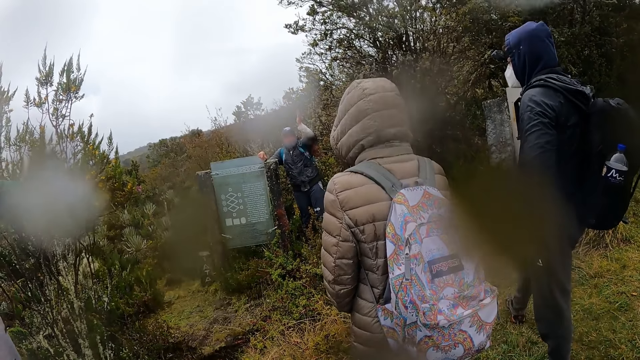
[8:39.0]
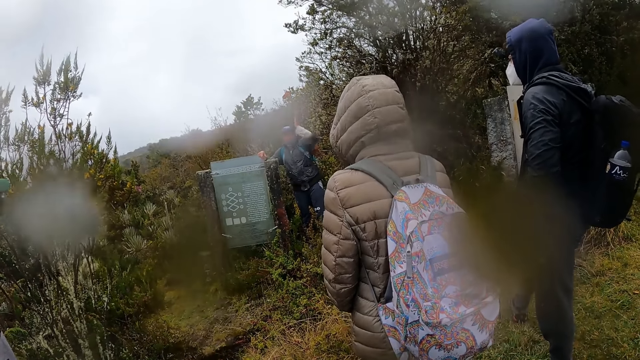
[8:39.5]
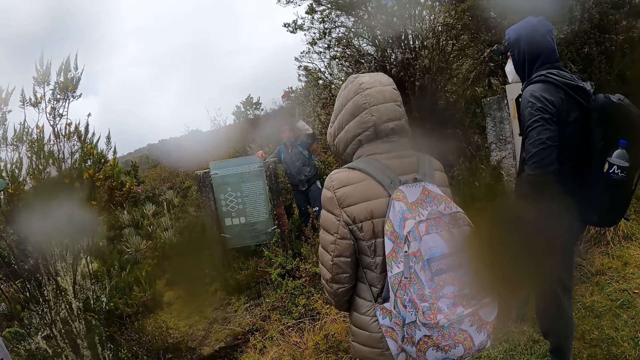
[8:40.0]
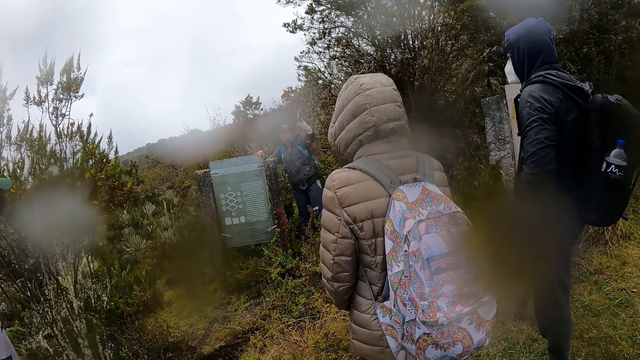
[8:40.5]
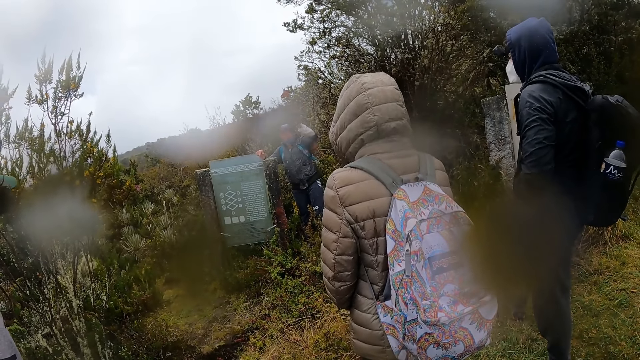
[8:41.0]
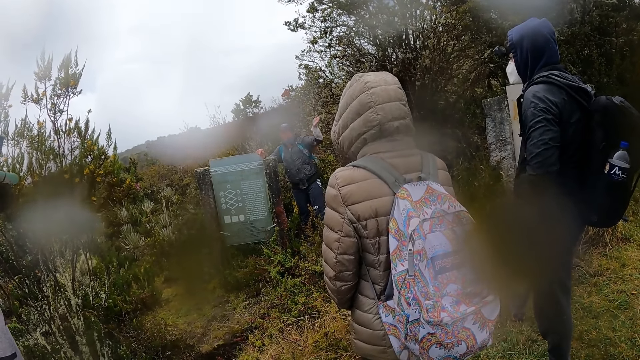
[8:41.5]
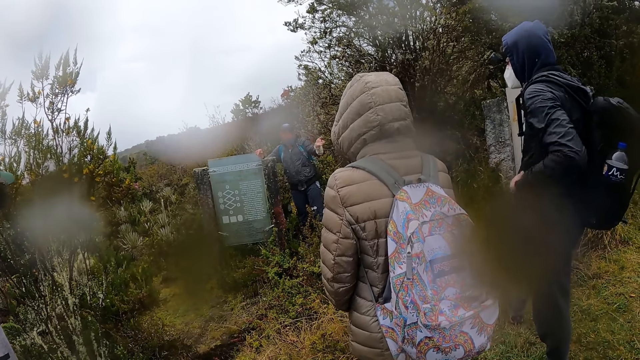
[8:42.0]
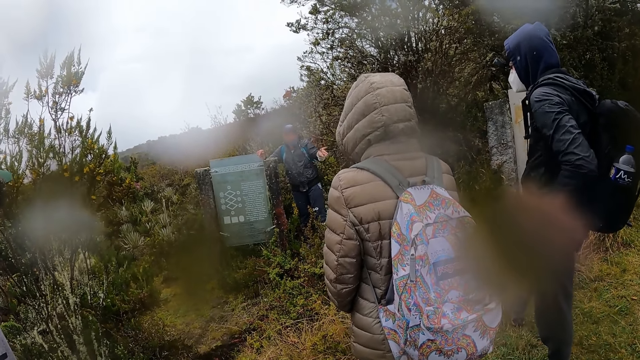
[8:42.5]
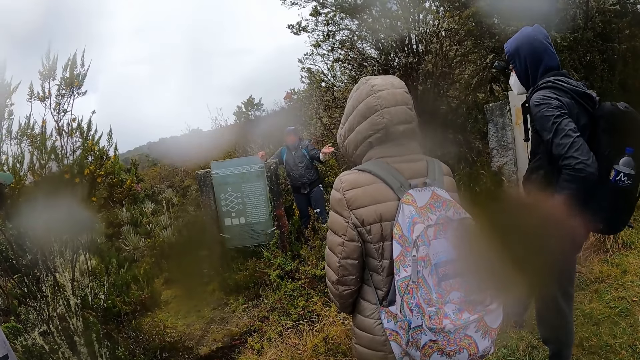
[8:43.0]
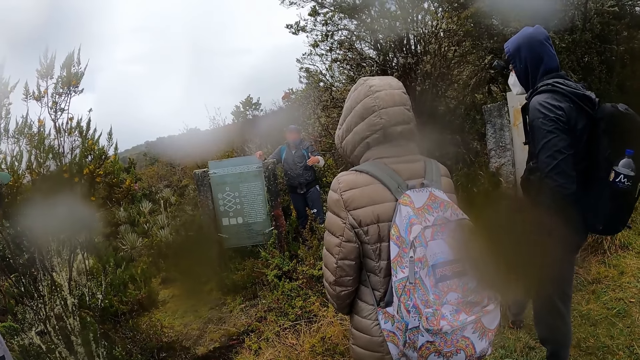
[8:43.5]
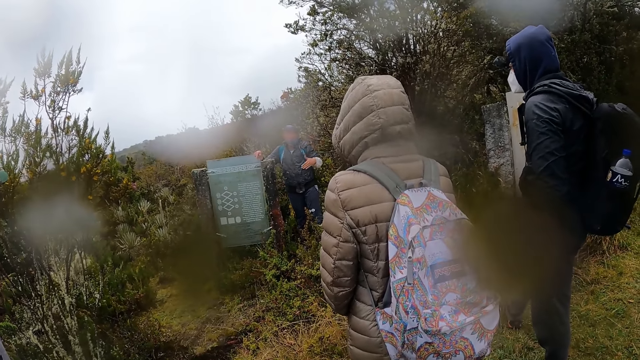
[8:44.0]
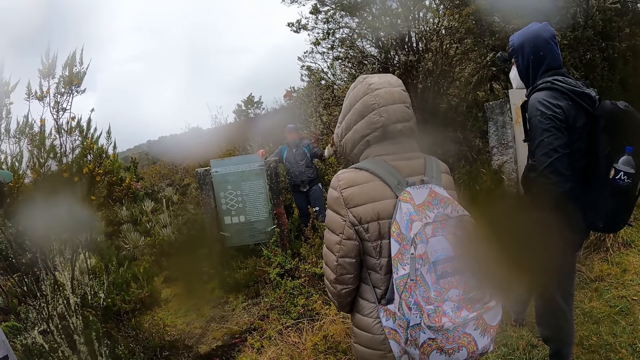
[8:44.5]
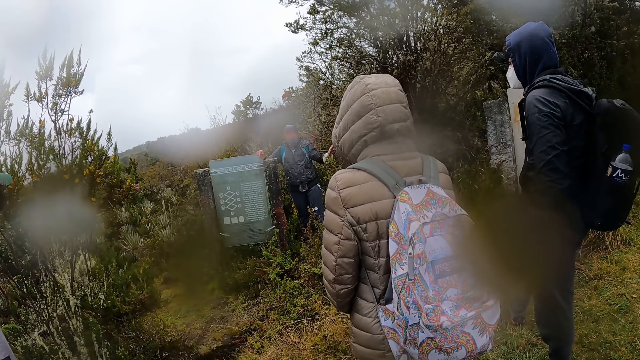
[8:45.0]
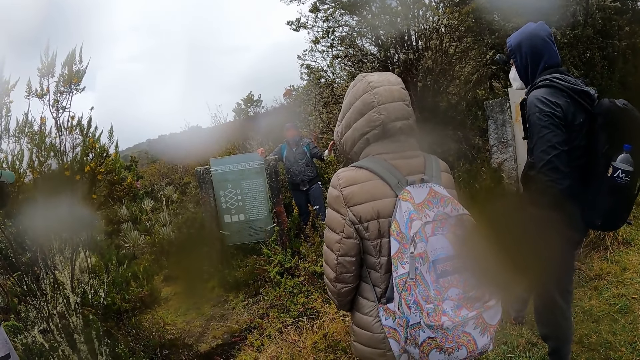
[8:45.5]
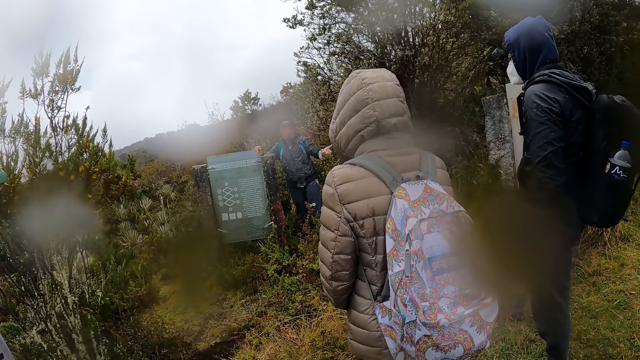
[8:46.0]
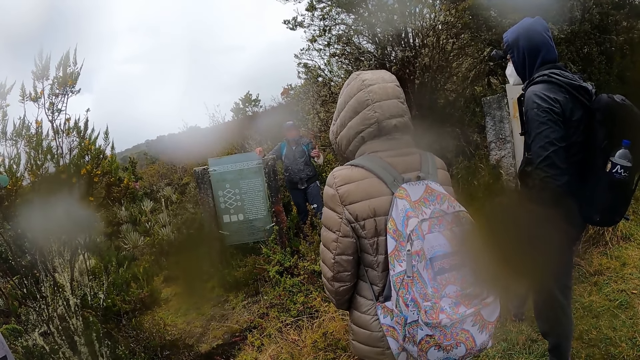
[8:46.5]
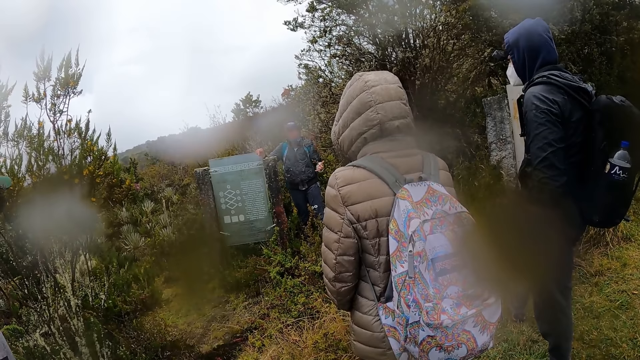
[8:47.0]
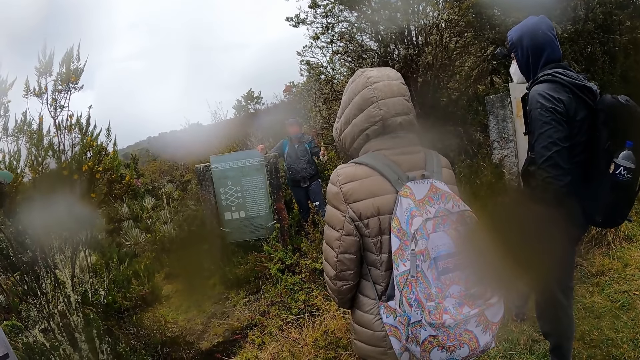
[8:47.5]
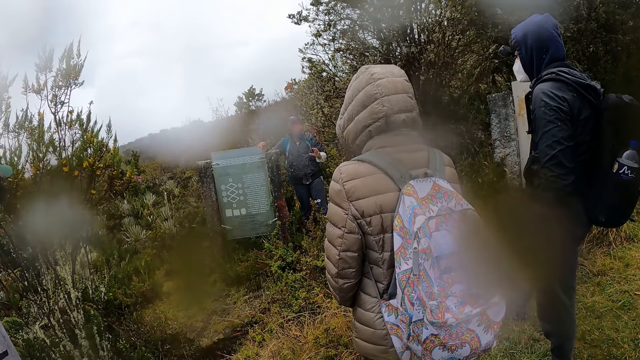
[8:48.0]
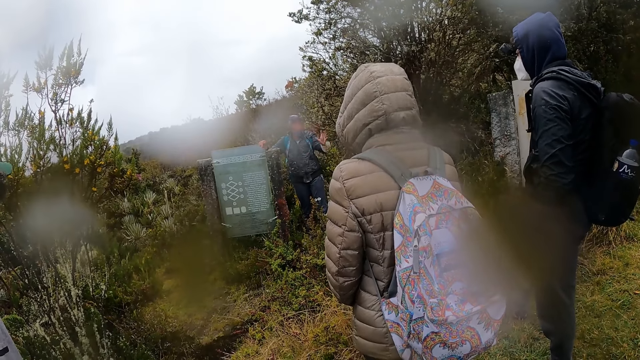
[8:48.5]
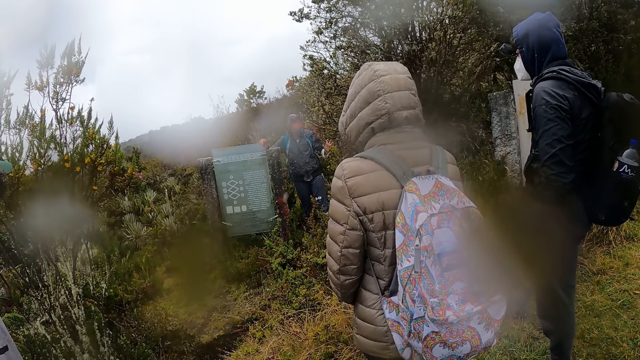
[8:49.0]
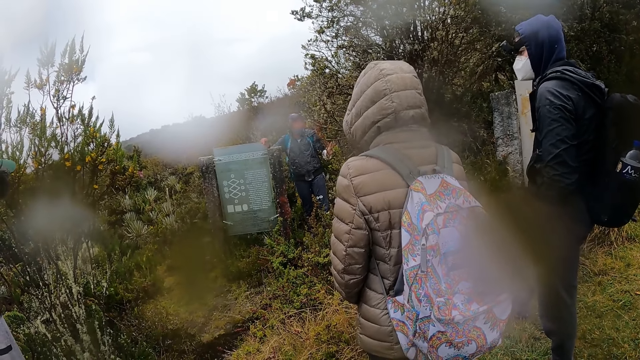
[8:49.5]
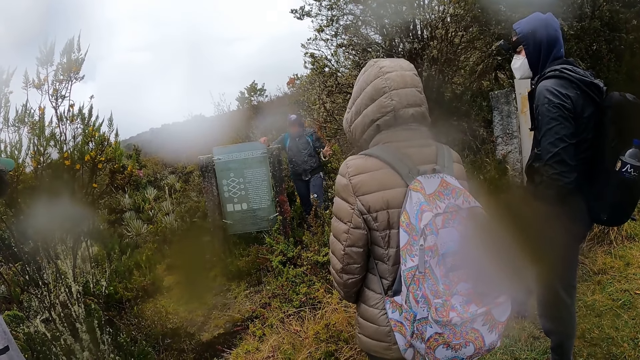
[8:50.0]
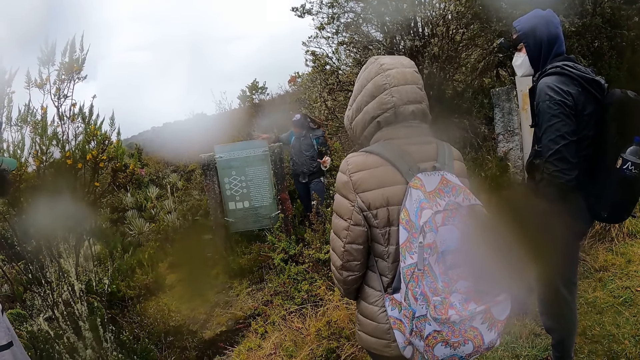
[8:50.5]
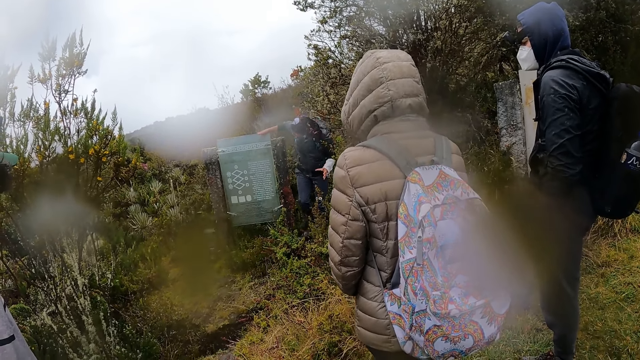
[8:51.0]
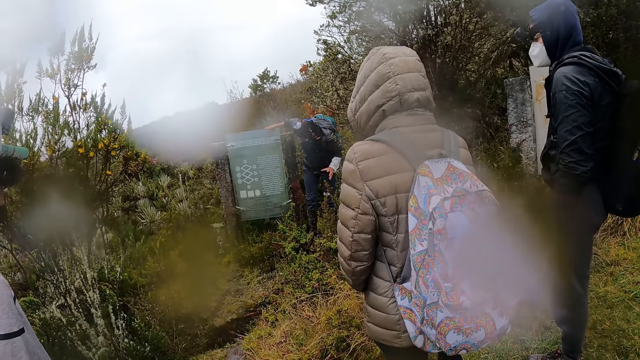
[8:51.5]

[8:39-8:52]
The camera wearer looks at a man.

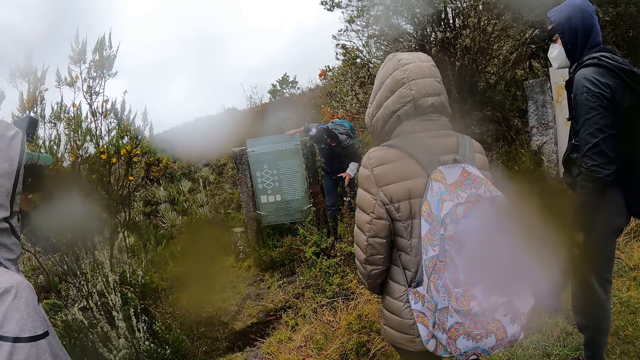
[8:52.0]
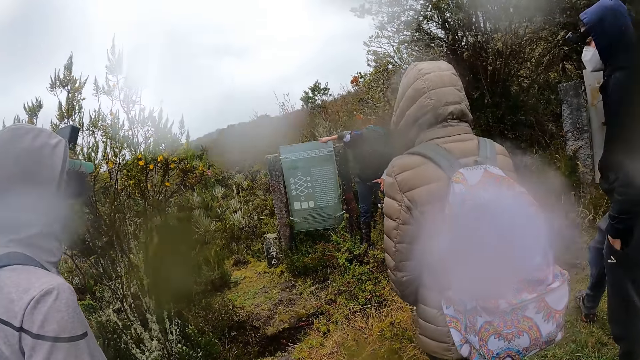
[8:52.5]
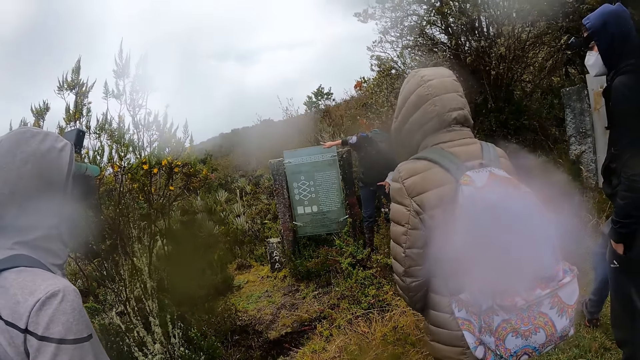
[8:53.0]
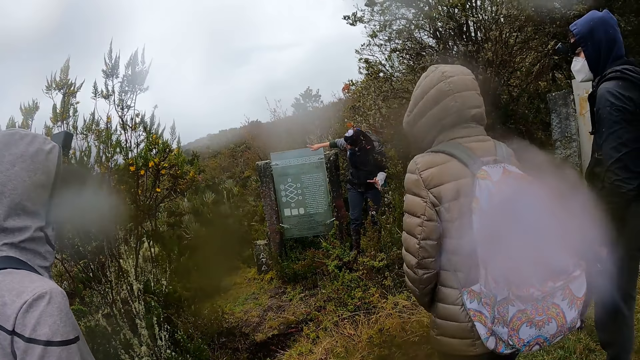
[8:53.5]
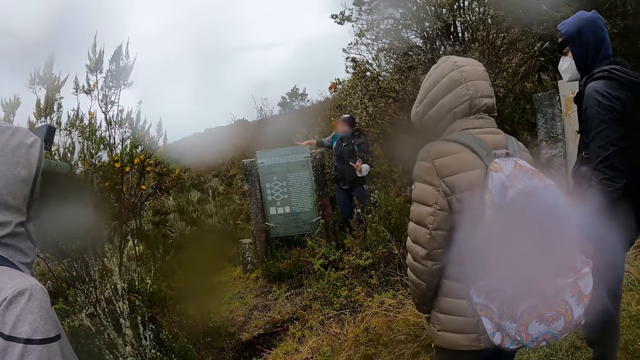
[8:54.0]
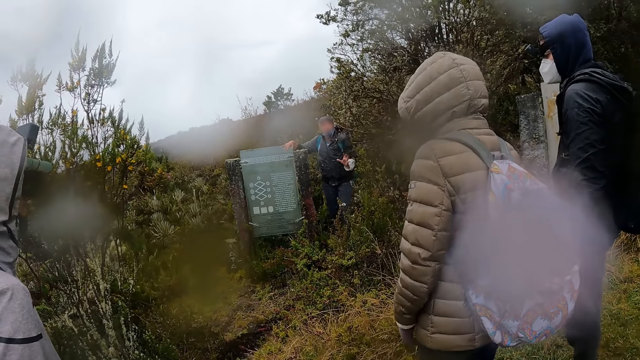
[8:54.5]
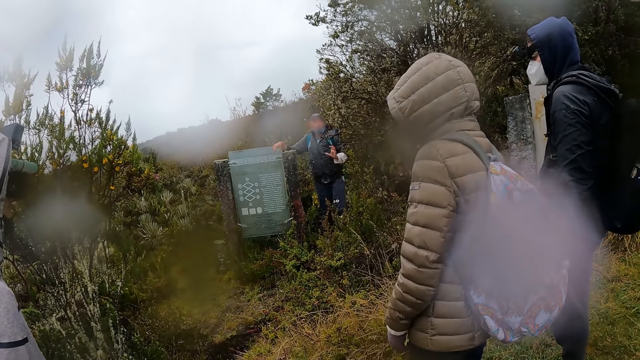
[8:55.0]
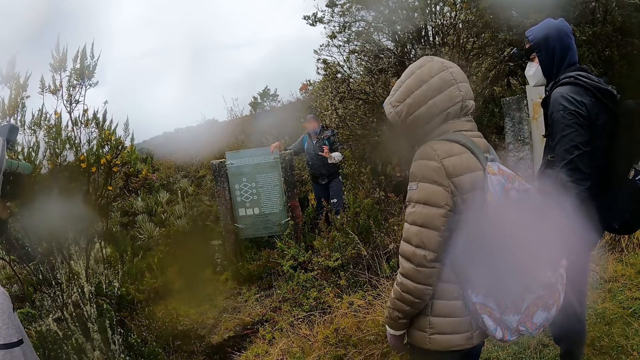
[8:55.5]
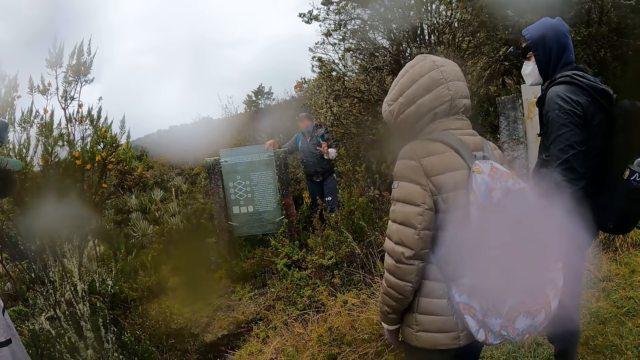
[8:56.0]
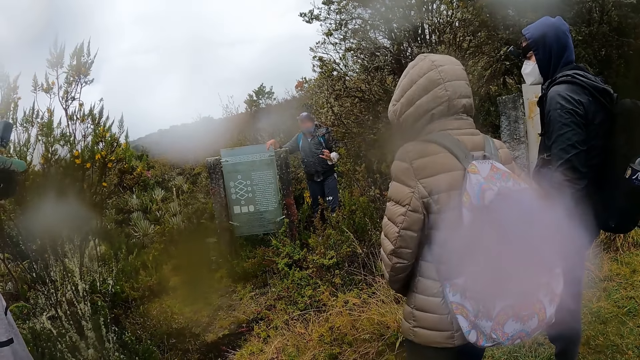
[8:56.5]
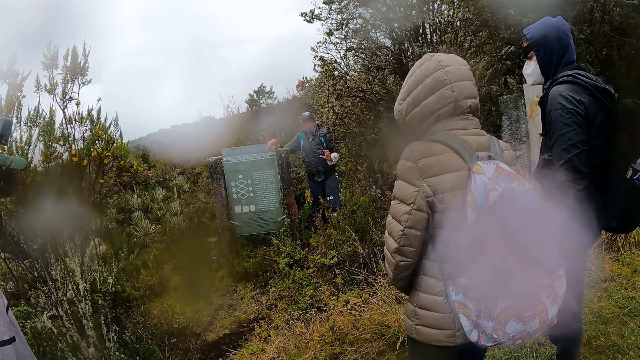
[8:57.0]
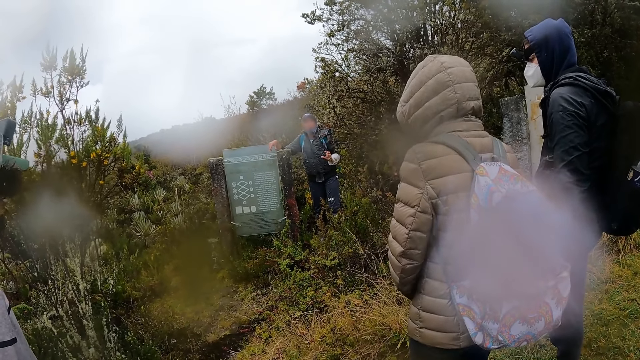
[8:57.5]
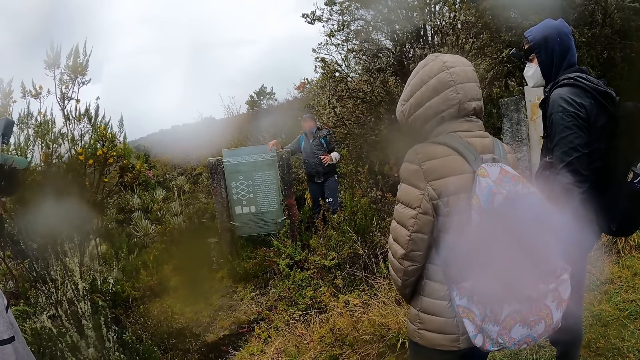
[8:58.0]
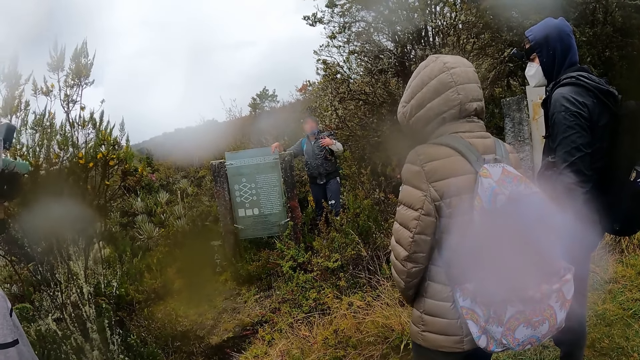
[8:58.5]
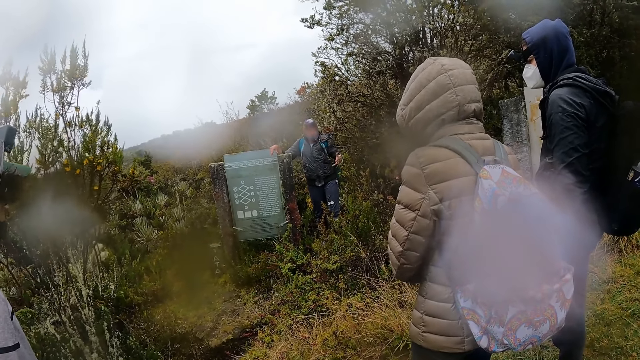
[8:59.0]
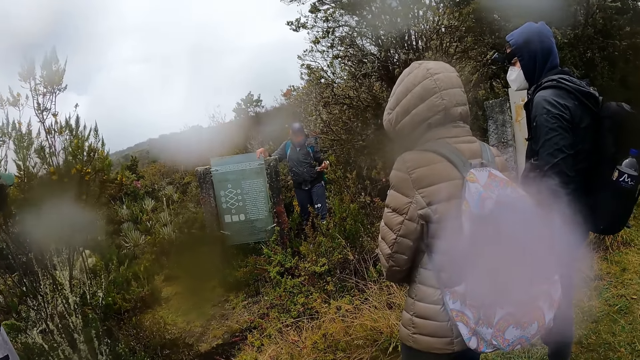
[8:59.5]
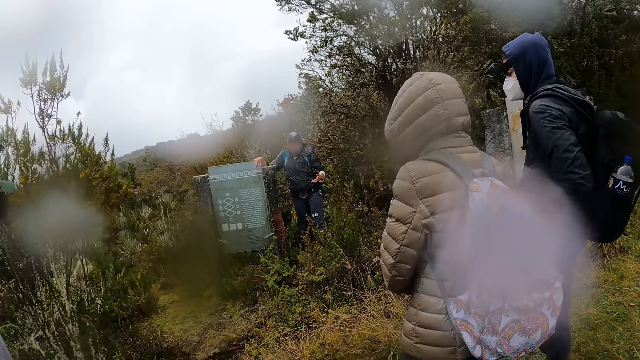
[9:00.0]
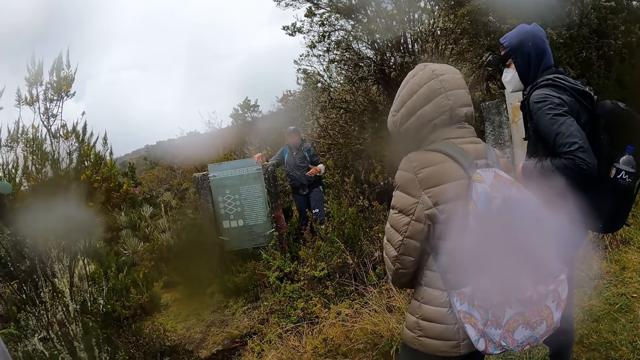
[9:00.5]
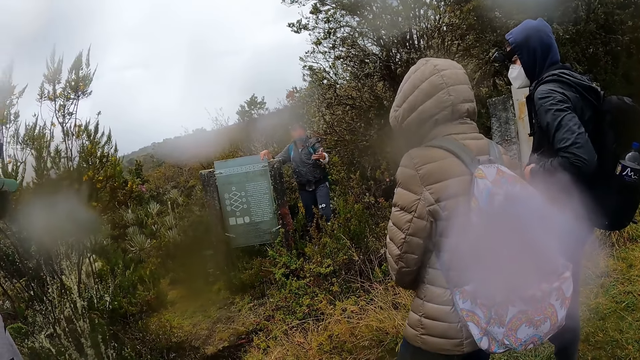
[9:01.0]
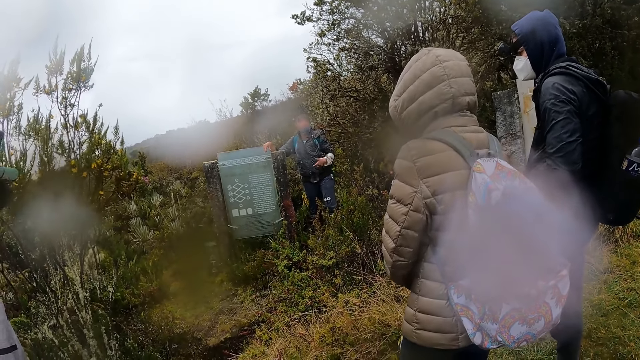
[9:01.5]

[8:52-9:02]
A man converses with the team.
